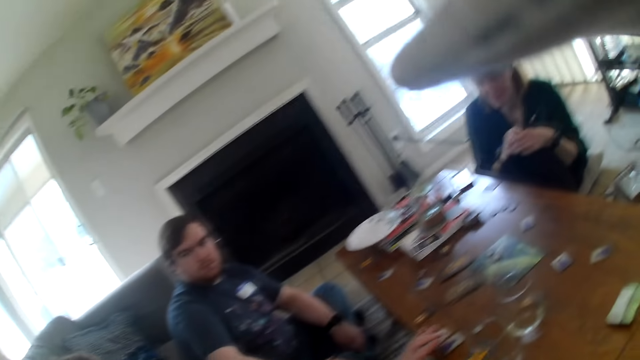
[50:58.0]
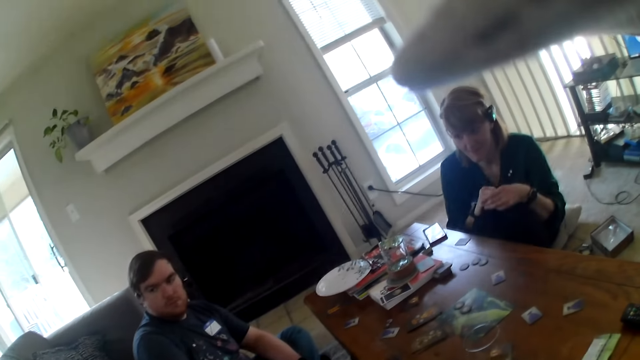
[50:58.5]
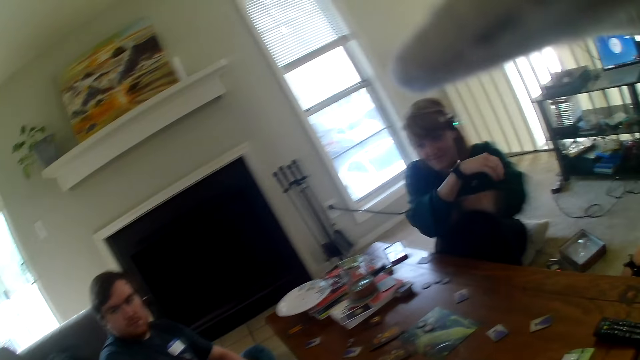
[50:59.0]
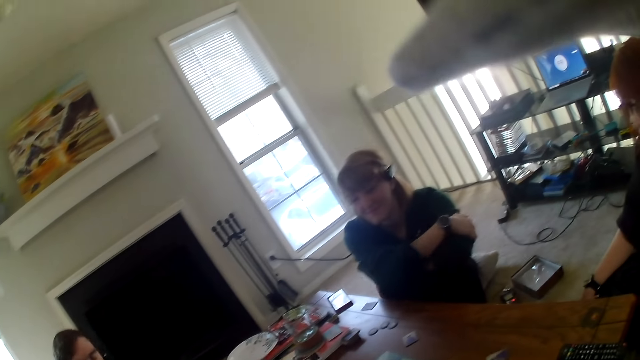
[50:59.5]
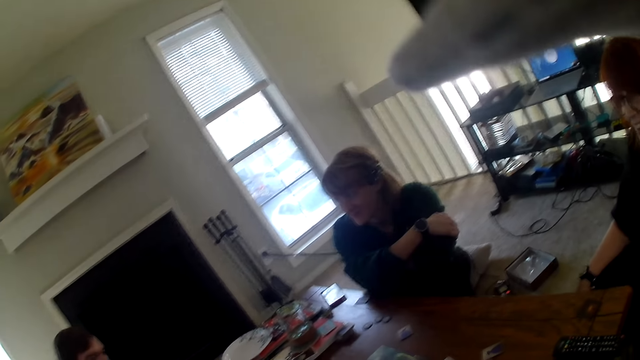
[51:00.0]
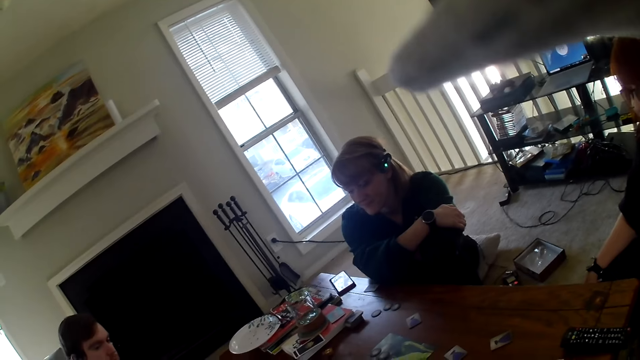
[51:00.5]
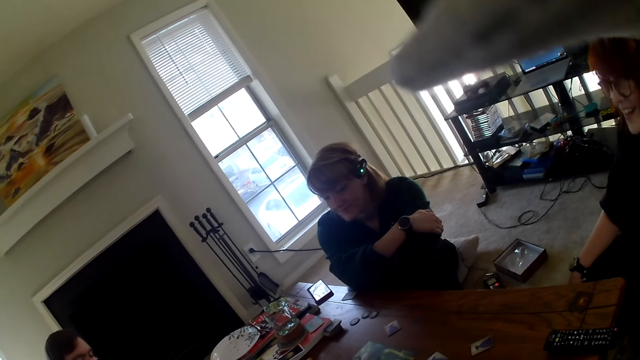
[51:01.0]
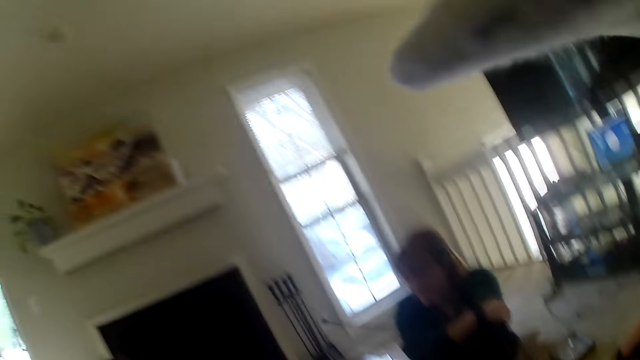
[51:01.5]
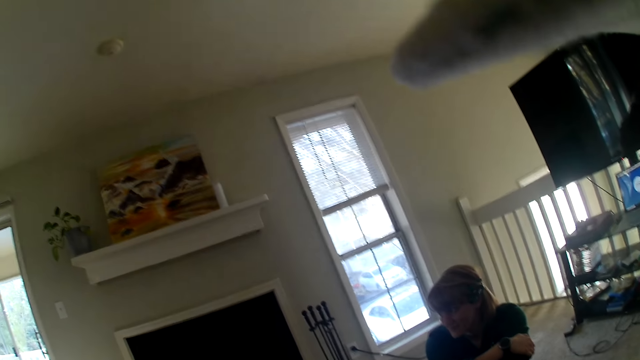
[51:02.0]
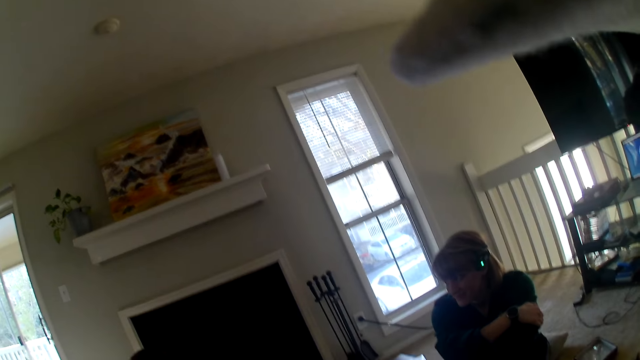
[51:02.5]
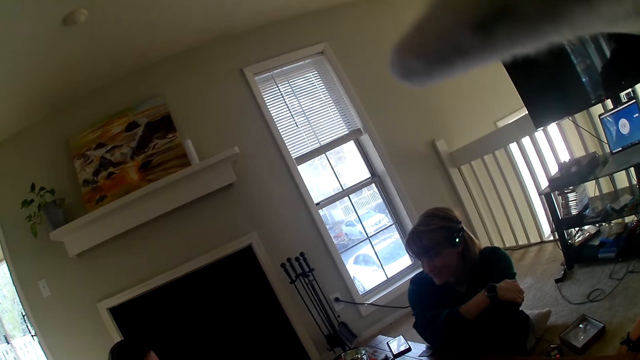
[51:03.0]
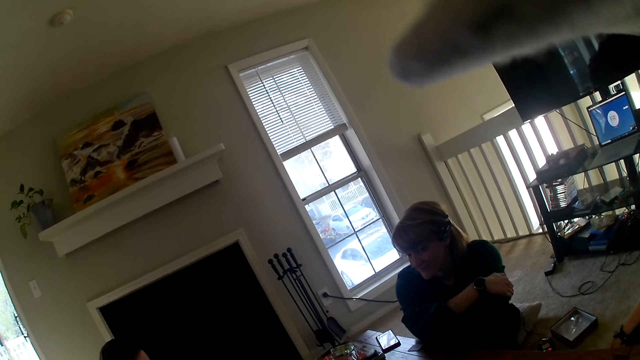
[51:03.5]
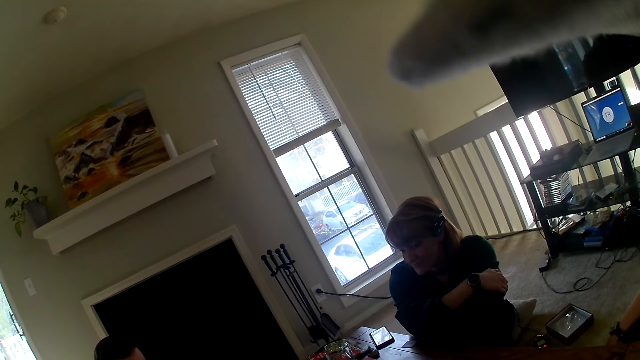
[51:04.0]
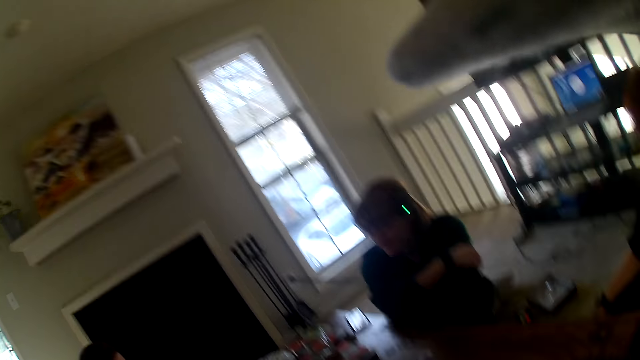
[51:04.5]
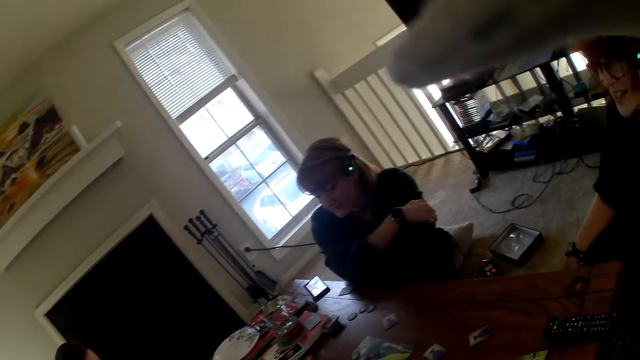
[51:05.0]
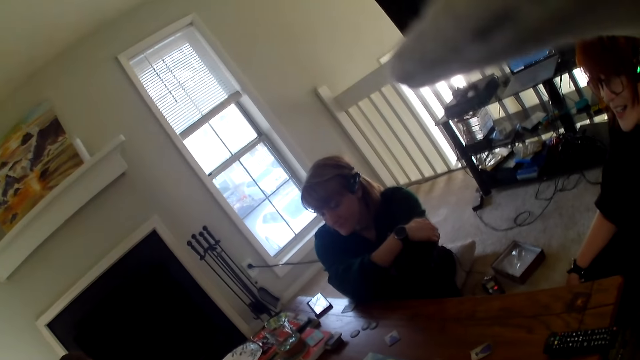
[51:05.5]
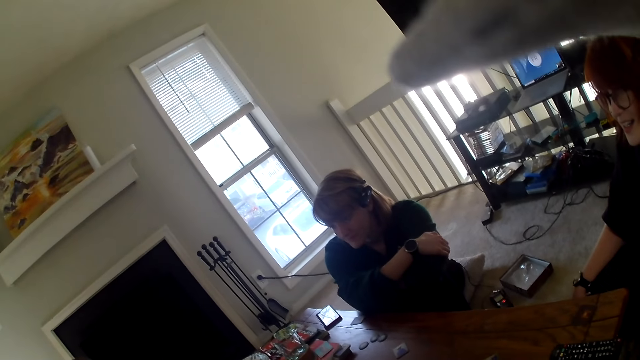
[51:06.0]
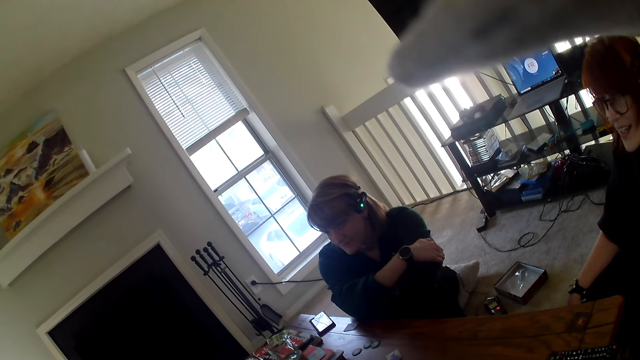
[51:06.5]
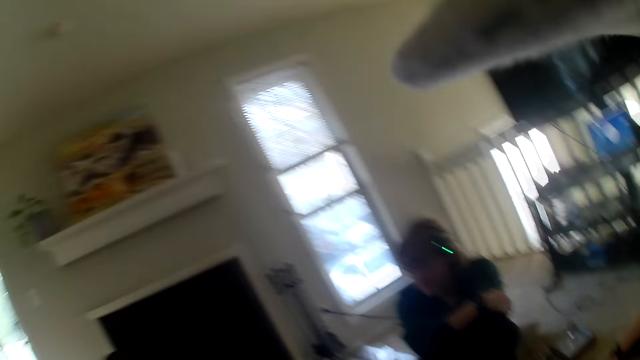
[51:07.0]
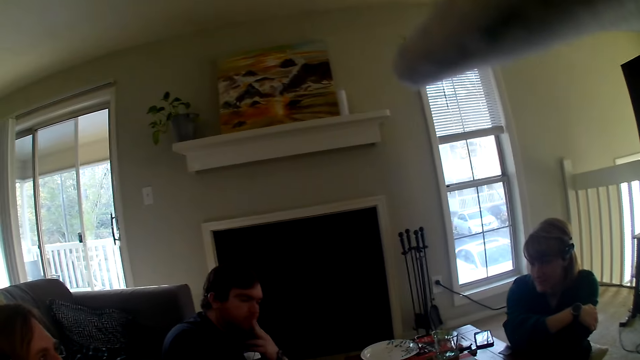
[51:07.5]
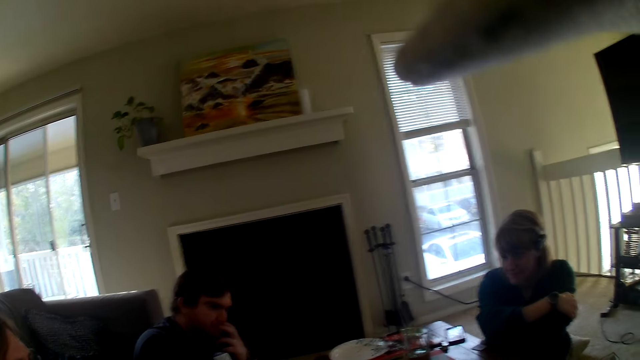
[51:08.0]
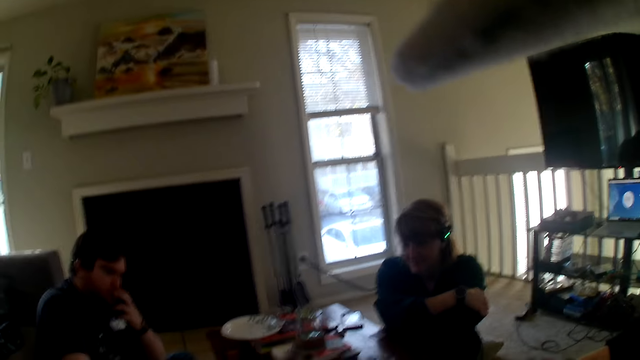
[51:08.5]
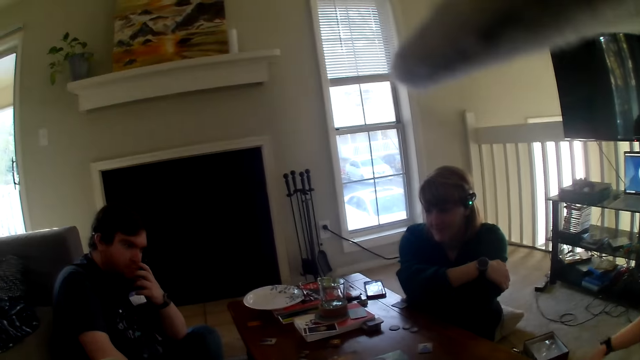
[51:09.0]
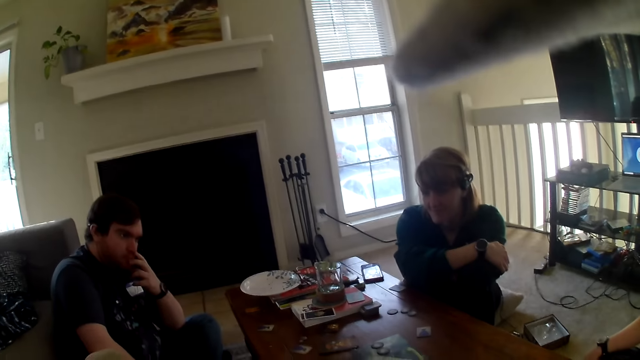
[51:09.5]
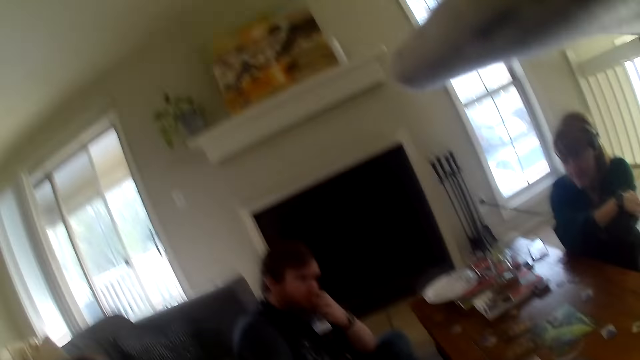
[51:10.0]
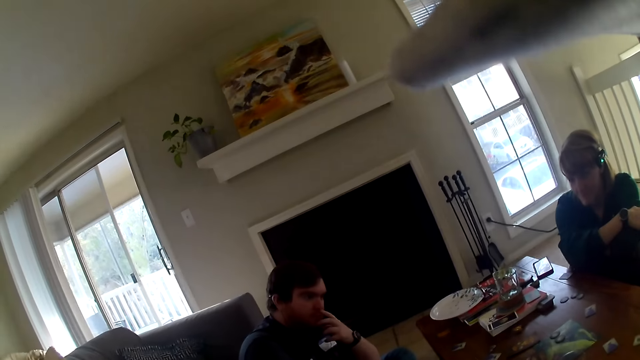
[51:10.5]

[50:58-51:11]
A person folds her hands. Another person leans on the table. Another person touches his nose. The camera wearer looks around.

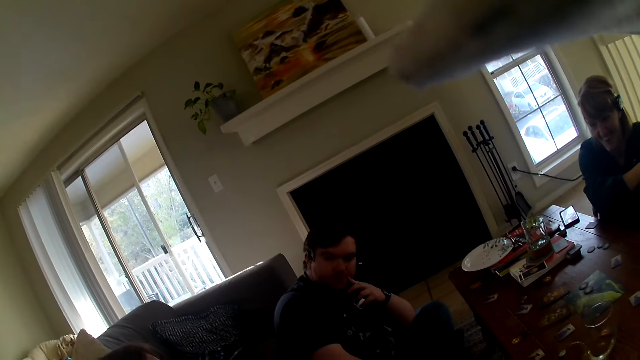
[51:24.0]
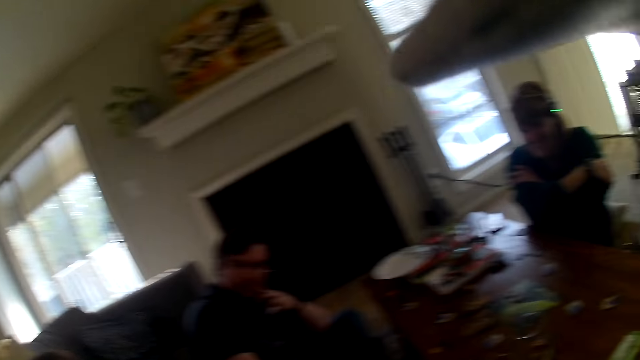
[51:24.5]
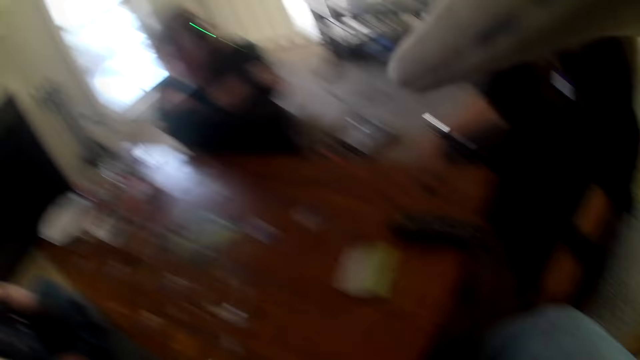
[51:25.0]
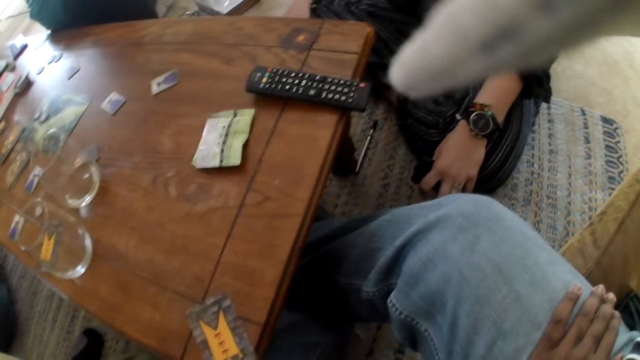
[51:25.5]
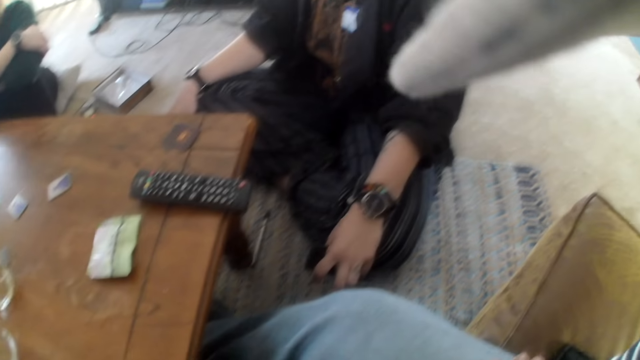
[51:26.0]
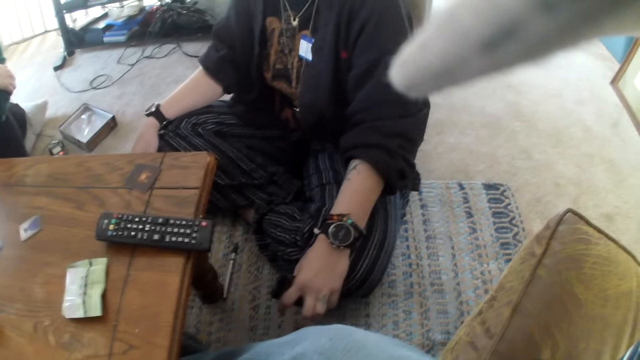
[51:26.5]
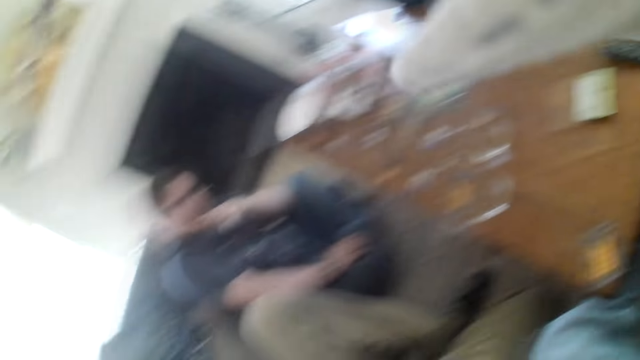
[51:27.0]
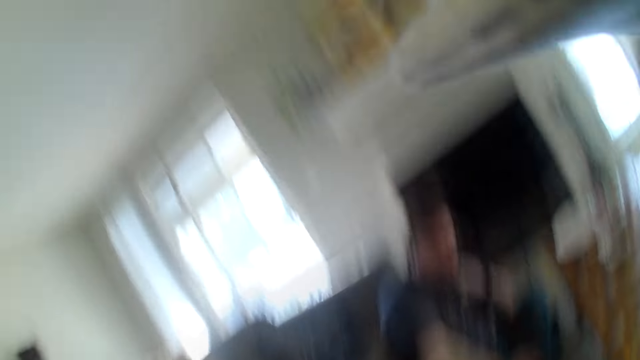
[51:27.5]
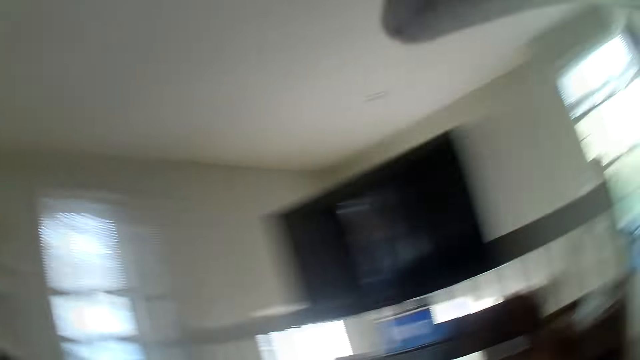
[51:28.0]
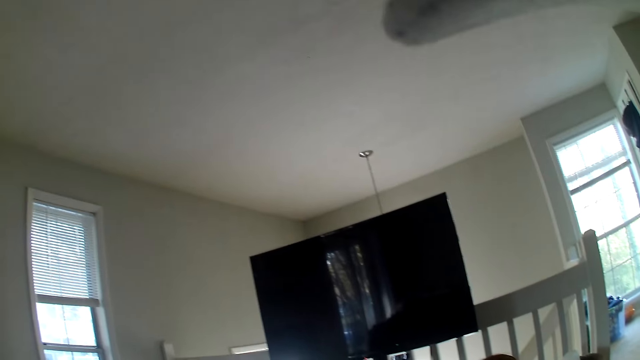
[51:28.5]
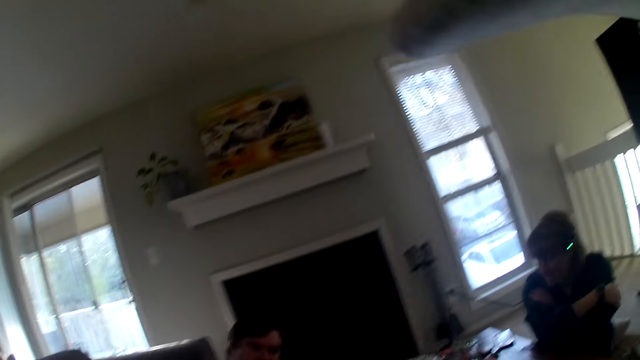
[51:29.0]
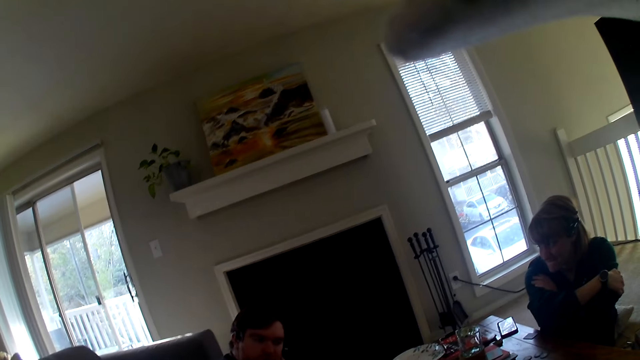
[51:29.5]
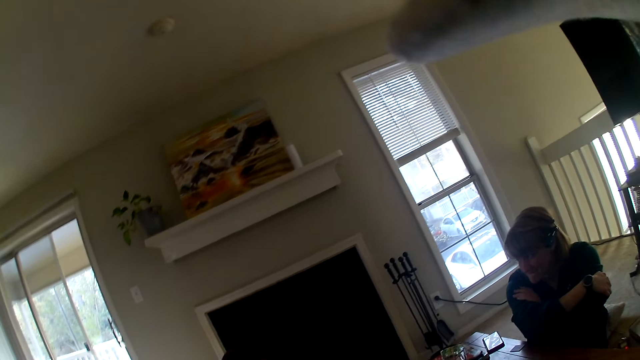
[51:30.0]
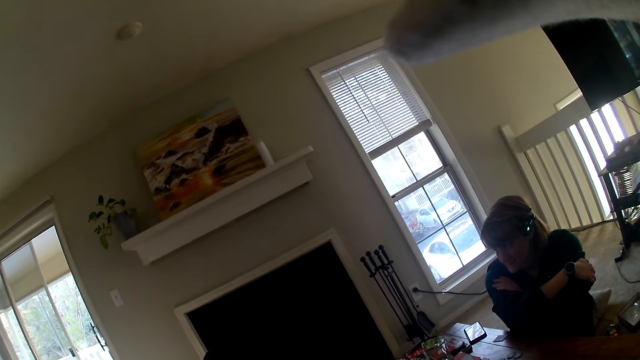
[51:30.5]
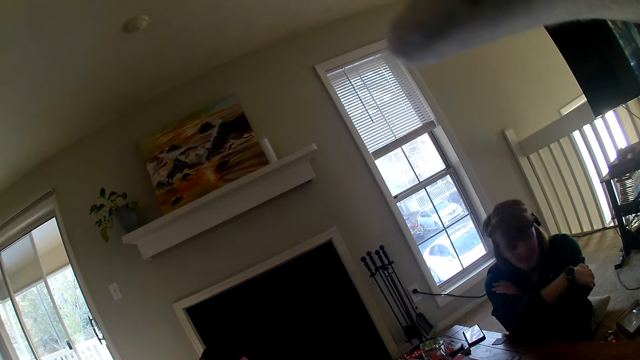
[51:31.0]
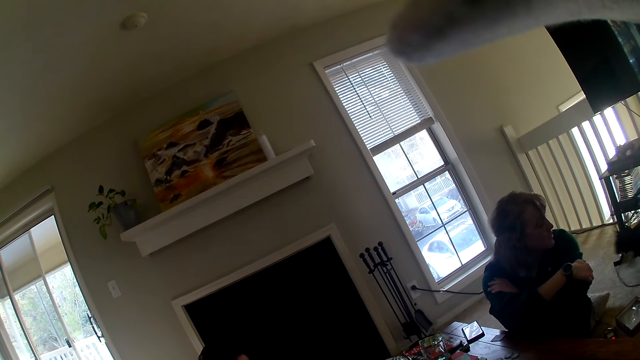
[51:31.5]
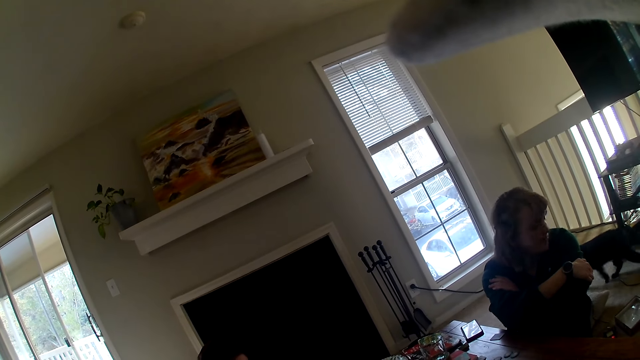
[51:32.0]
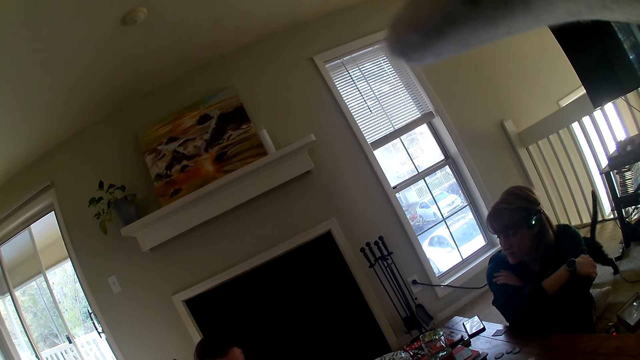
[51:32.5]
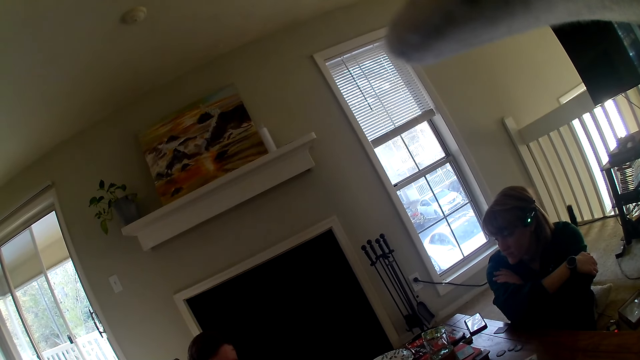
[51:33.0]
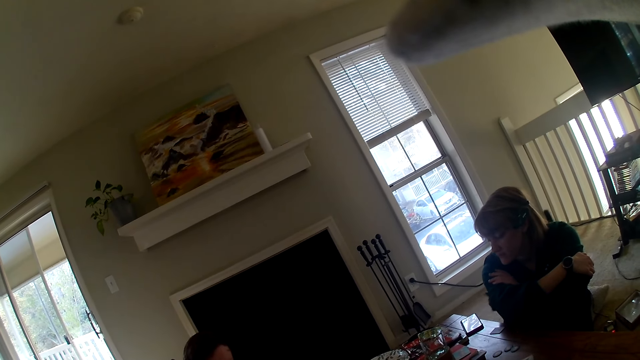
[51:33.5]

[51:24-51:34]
The camera wearer looks around the room. A person touches a pet.
